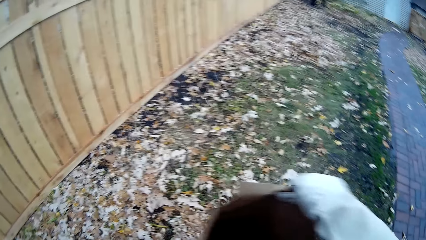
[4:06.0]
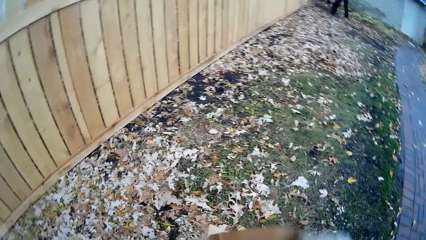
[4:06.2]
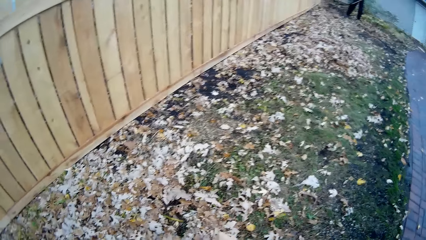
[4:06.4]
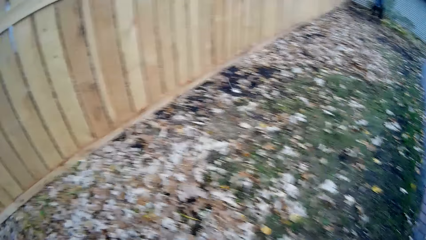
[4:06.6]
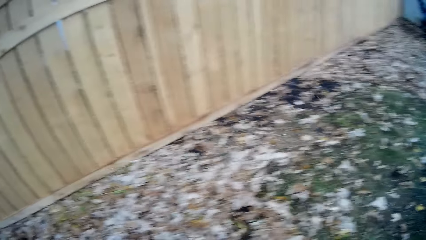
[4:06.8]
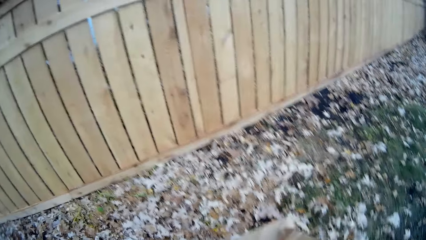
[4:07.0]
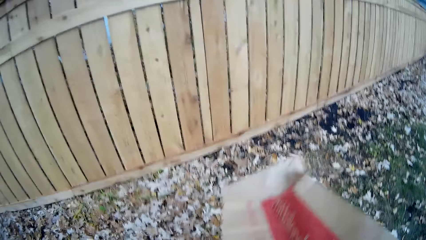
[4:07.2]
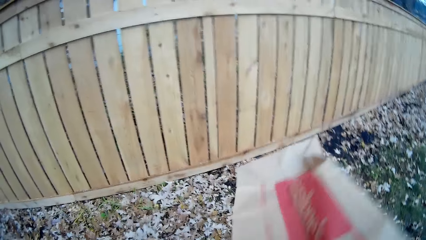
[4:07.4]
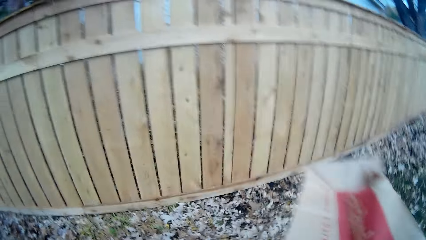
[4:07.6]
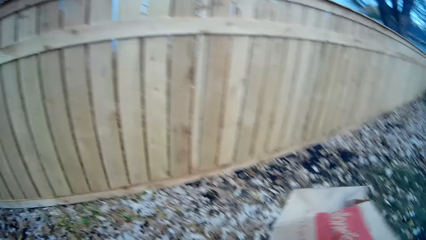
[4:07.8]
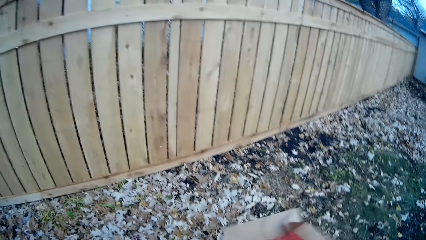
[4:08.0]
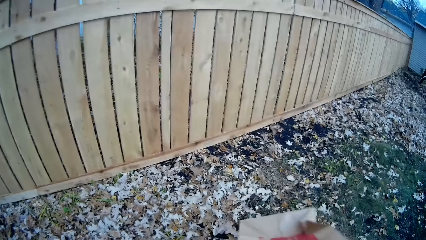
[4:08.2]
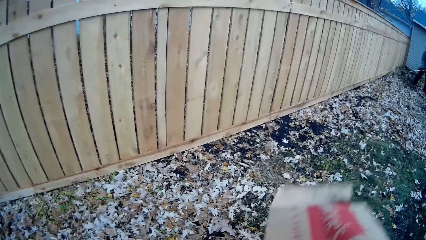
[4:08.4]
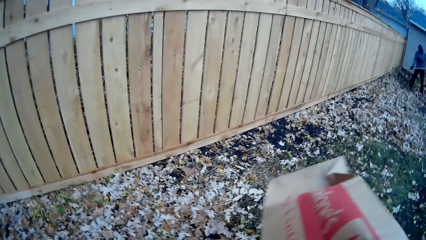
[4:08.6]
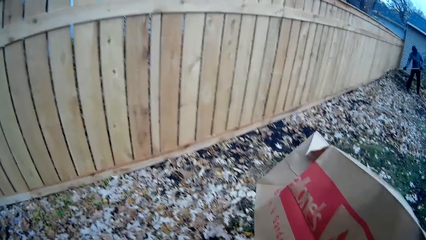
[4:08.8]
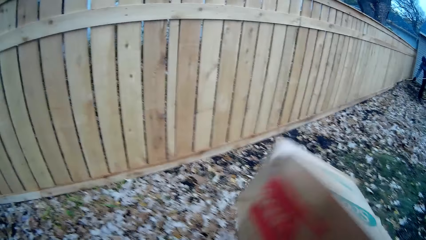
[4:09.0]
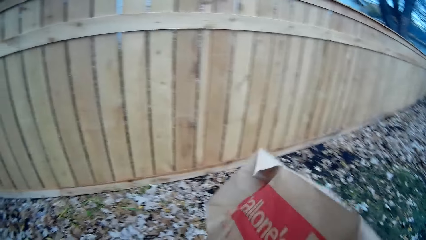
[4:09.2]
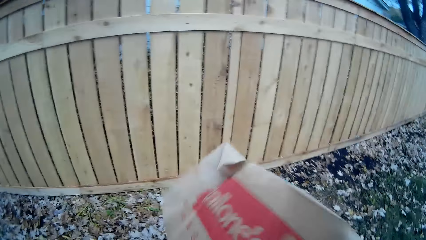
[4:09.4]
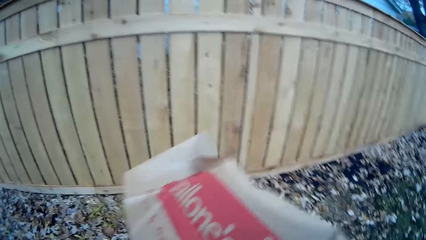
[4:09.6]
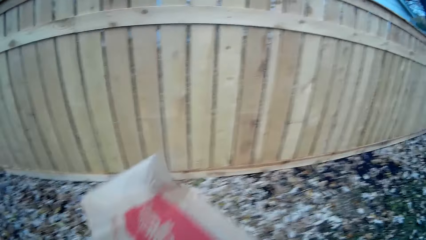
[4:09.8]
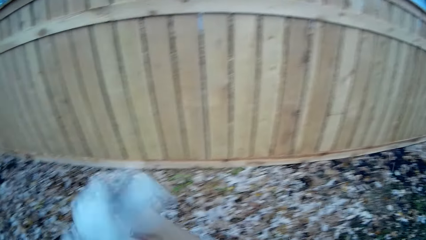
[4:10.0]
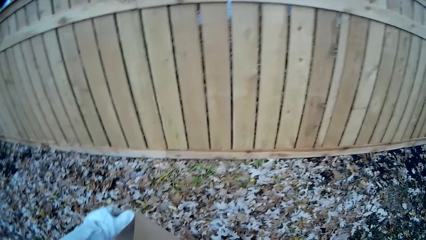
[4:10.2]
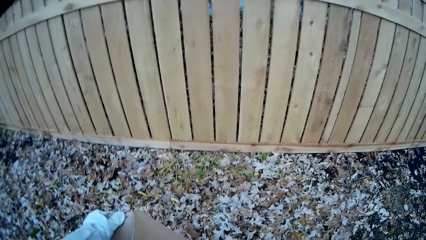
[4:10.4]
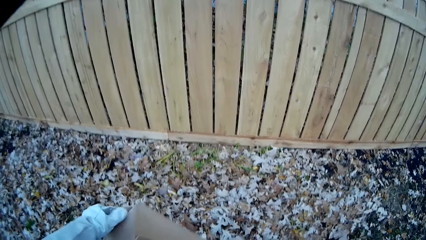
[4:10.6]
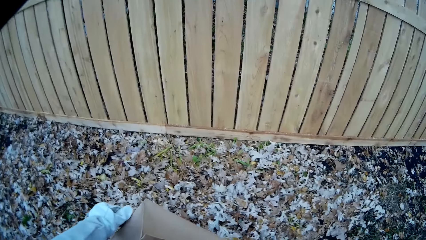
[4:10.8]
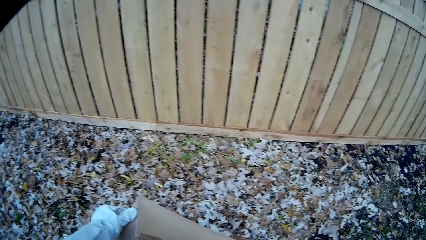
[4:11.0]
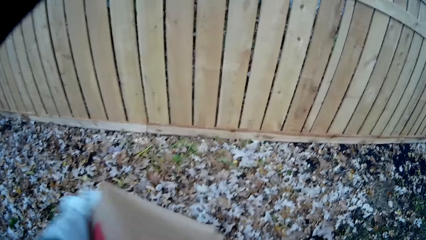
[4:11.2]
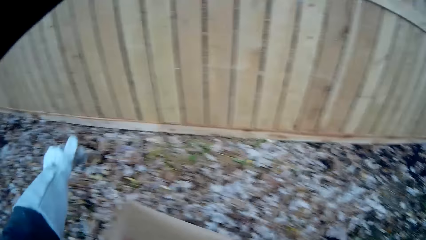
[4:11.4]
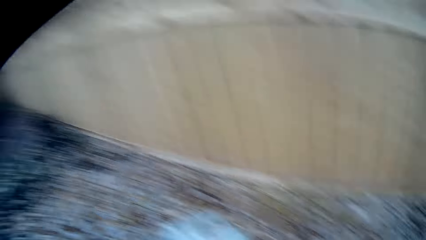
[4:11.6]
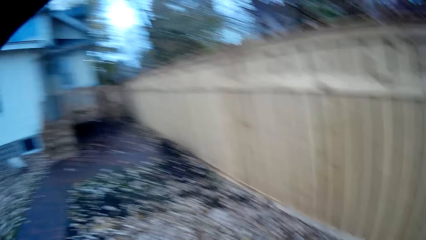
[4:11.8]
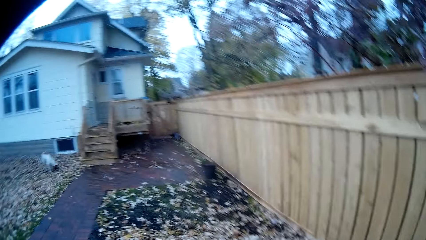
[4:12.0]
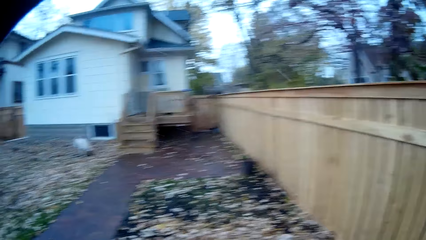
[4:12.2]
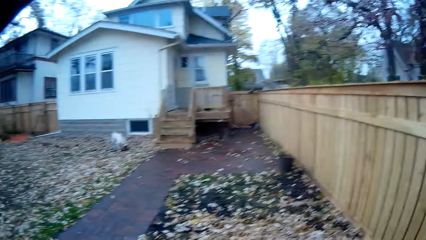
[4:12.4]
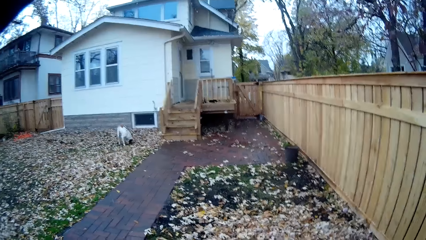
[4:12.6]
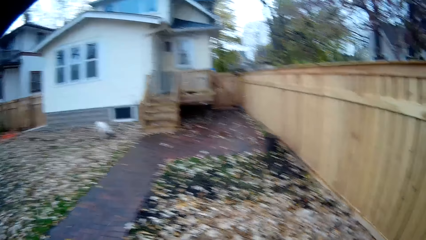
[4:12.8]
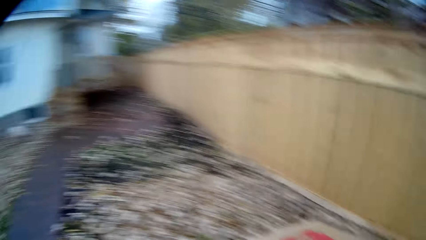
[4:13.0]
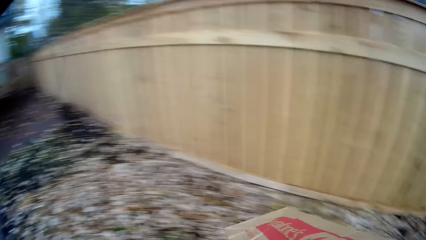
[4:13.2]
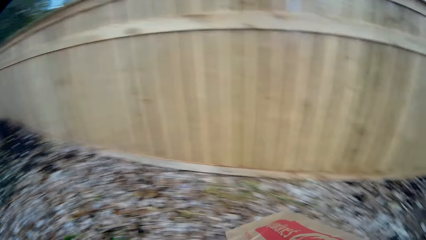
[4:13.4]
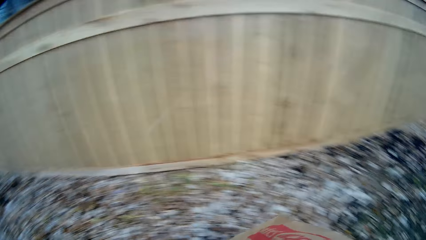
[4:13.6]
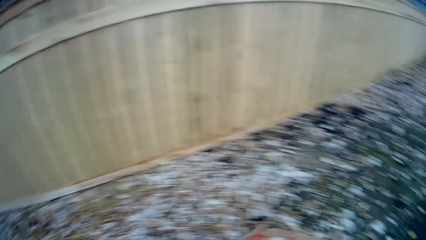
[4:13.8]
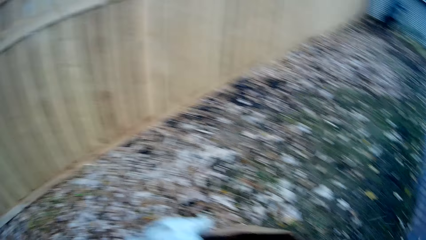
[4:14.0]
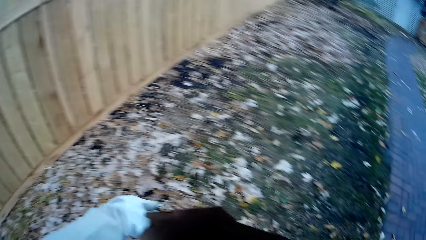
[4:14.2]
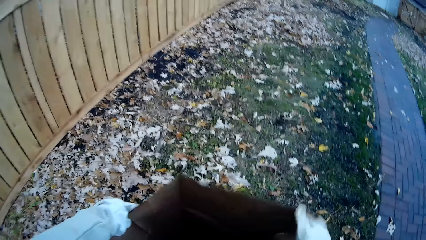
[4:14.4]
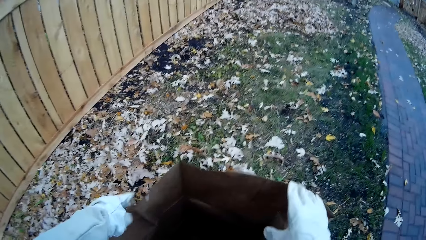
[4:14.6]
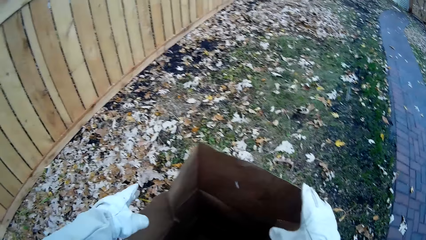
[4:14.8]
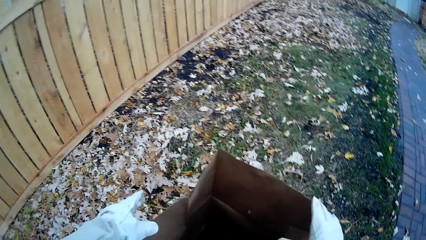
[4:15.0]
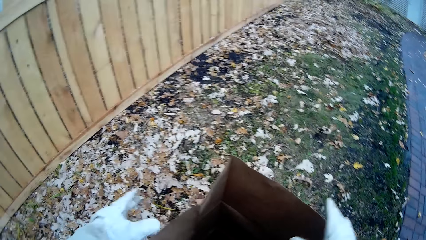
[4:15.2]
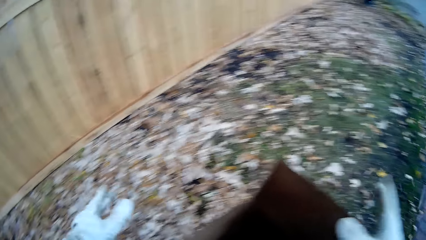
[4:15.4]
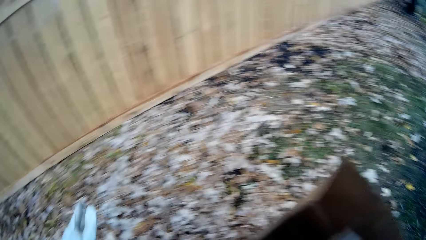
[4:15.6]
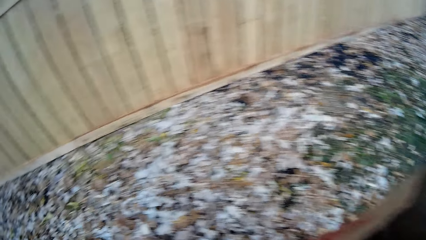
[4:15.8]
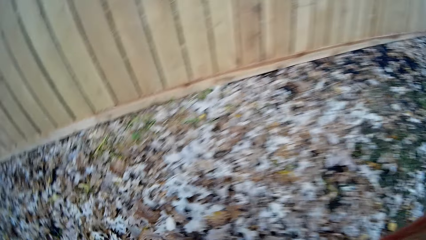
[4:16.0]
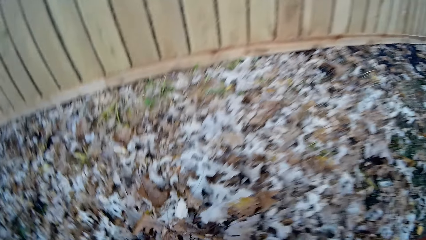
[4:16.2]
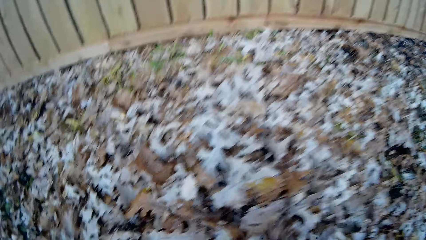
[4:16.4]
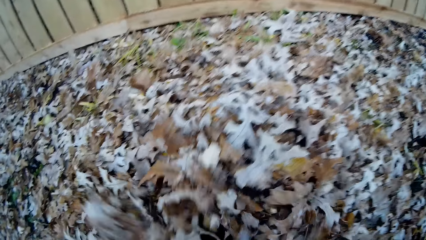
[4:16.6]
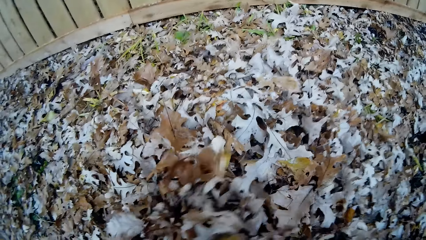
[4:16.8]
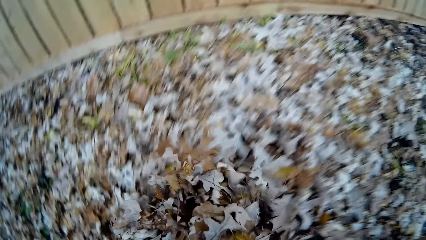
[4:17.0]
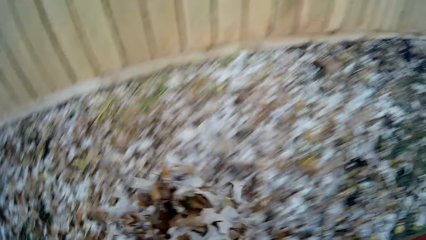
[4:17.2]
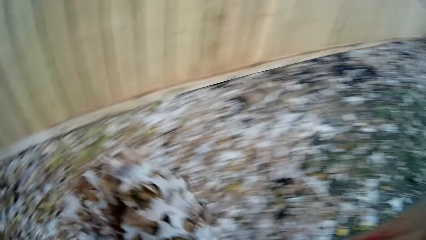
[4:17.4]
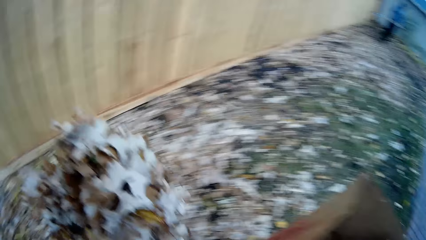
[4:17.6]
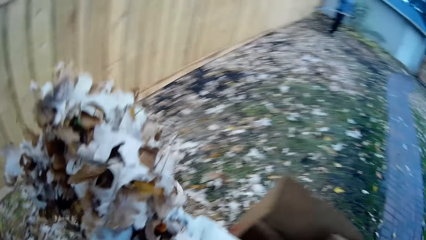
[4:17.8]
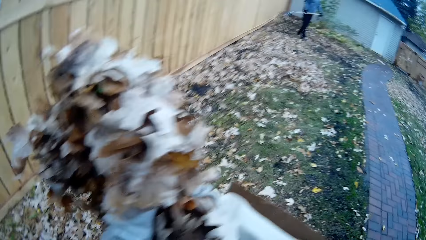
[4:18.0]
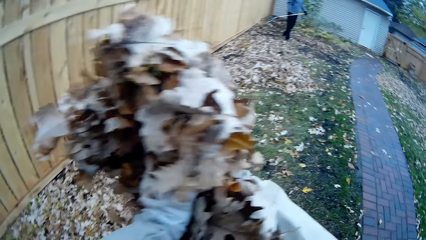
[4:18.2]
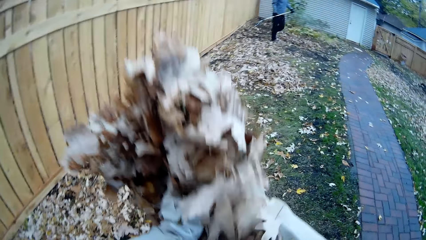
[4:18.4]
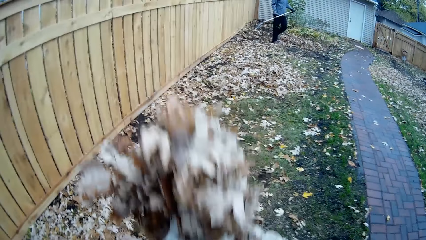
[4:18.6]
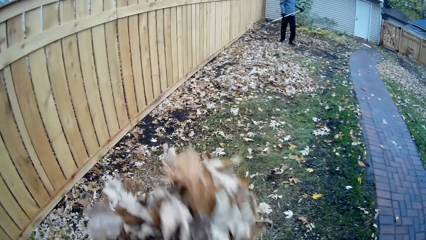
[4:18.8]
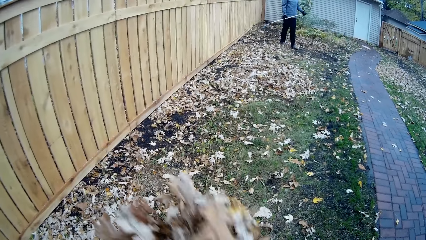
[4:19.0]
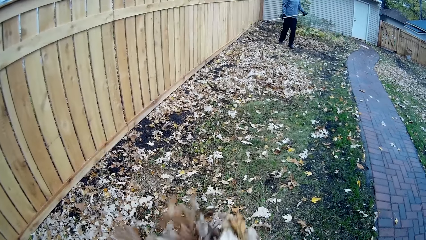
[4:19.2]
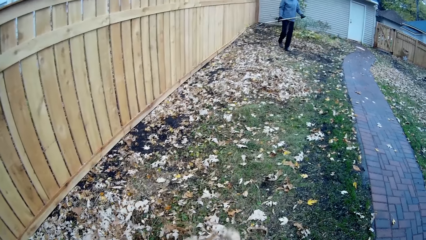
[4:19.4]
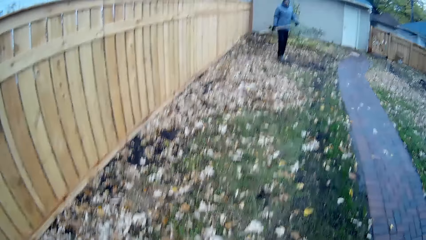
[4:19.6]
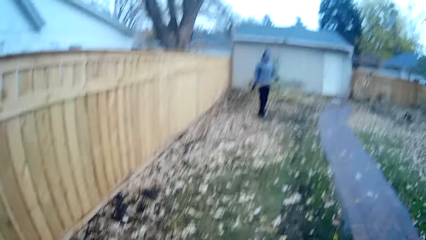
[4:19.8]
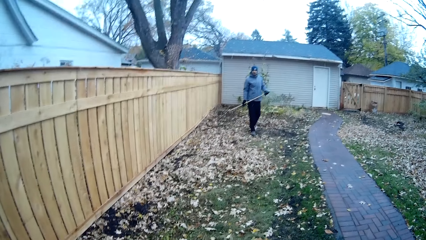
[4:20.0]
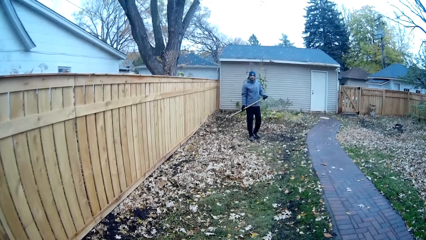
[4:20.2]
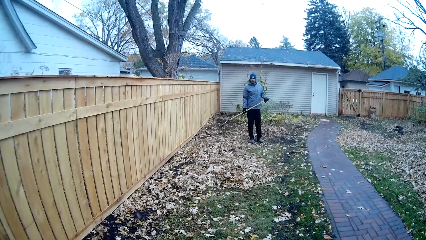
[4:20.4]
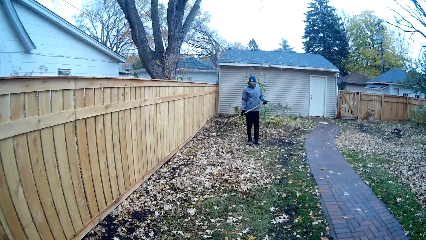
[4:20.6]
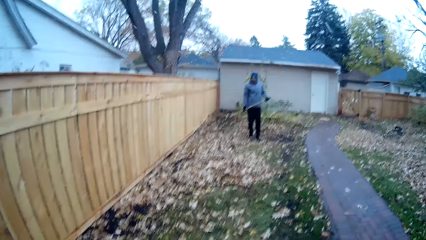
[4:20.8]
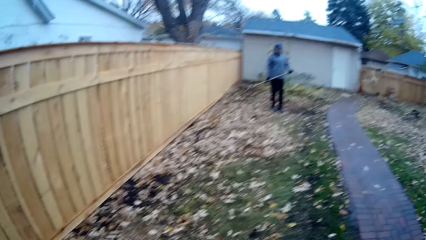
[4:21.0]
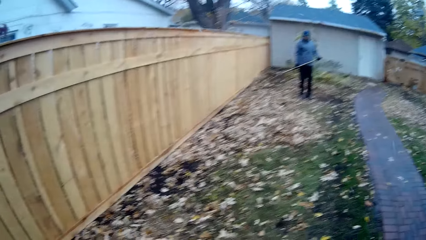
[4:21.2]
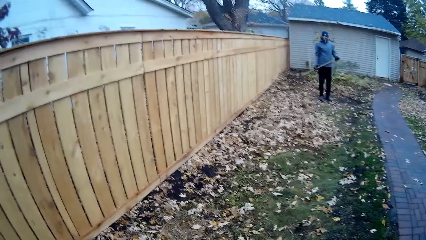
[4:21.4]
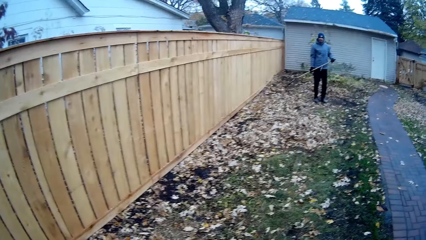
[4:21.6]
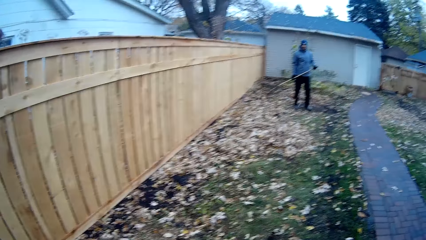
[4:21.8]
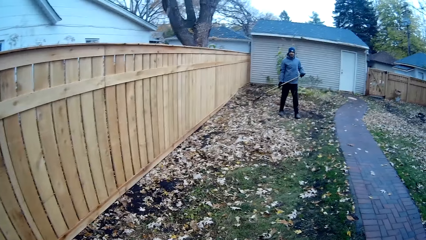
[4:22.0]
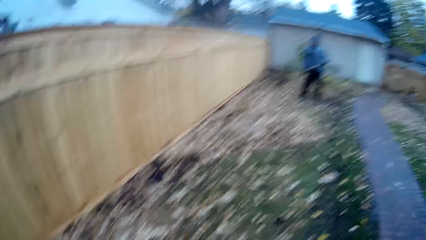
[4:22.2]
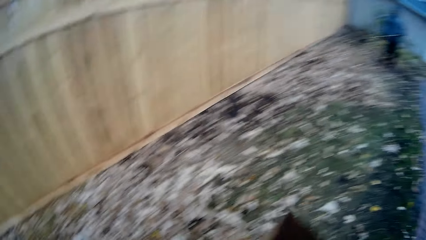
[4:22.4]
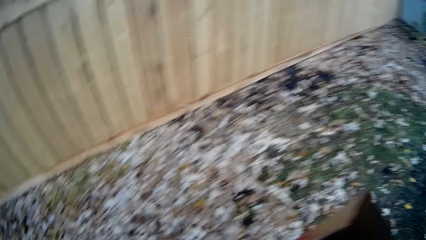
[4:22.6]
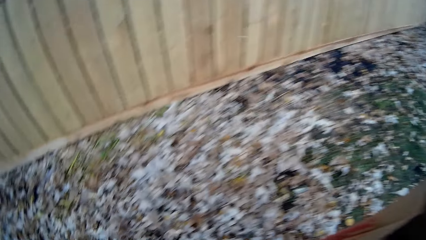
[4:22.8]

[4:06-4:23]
A man rakes some leaves in the lawn. The camera wearer packs some leaves with his hands. He pours the leaves into the paper bag.
